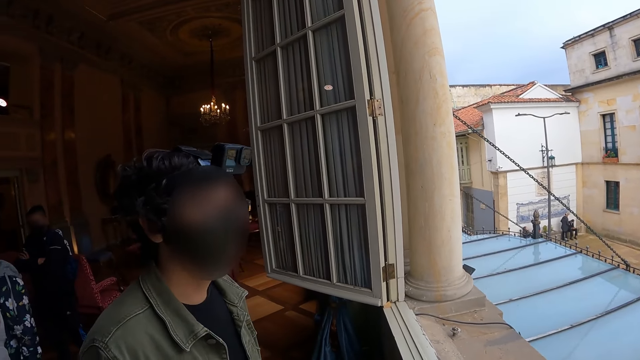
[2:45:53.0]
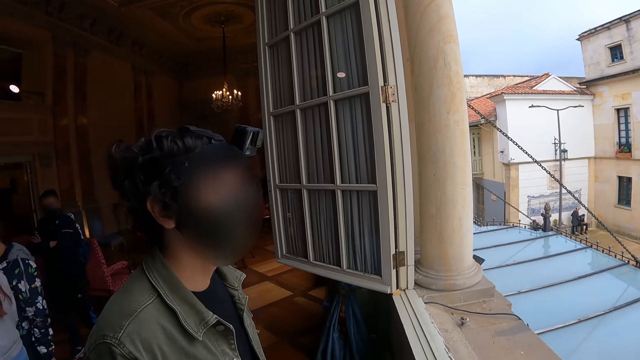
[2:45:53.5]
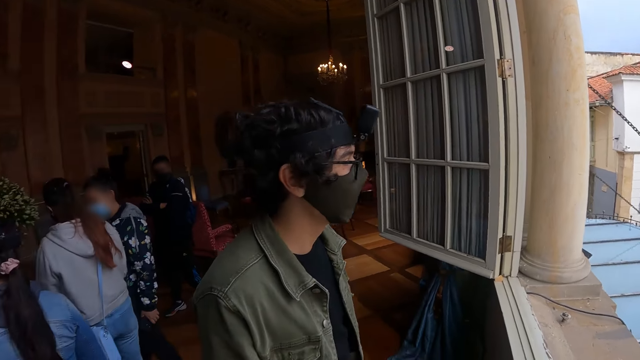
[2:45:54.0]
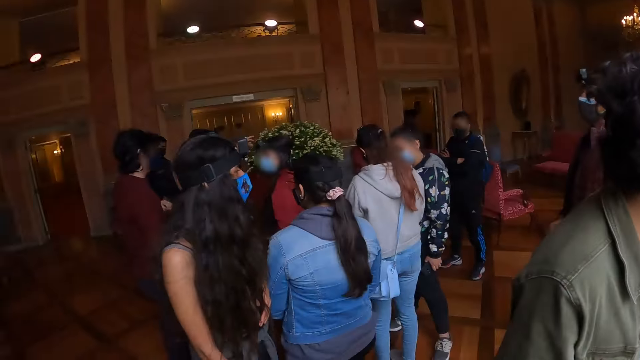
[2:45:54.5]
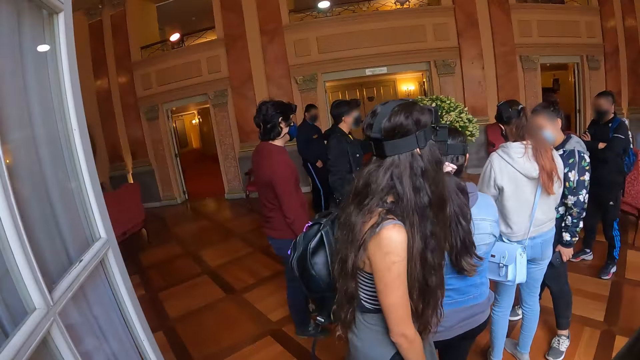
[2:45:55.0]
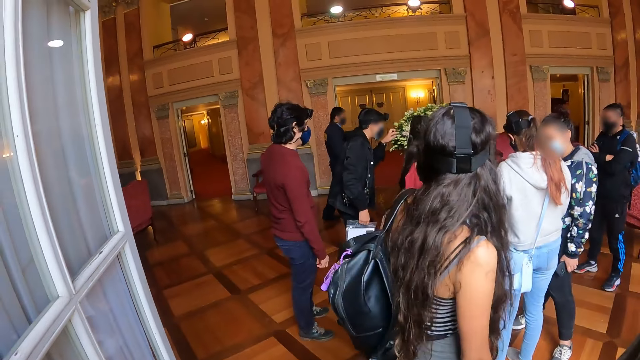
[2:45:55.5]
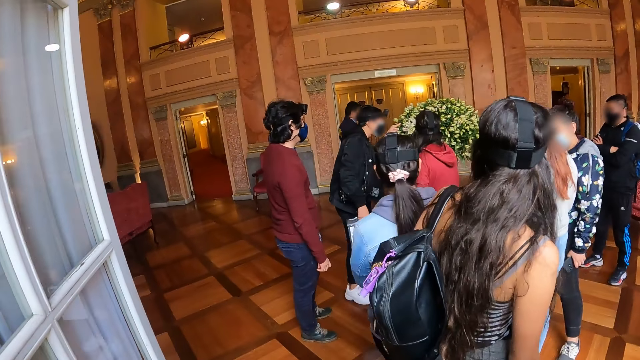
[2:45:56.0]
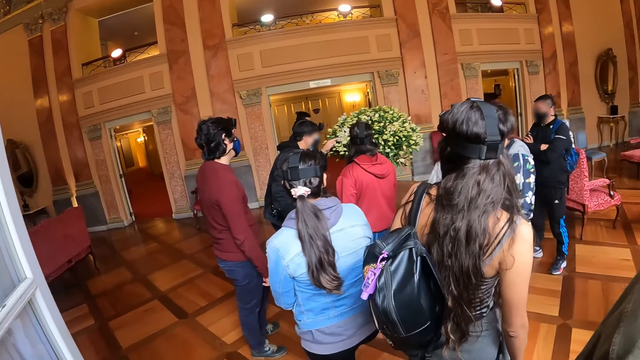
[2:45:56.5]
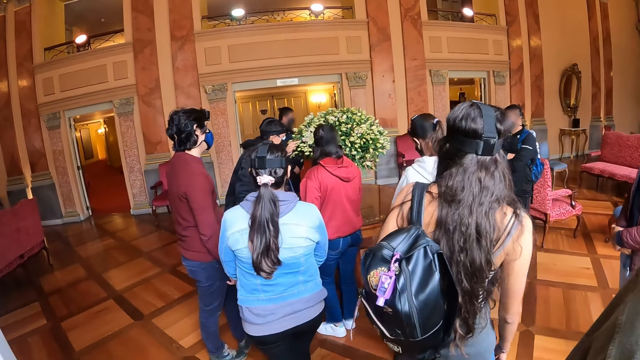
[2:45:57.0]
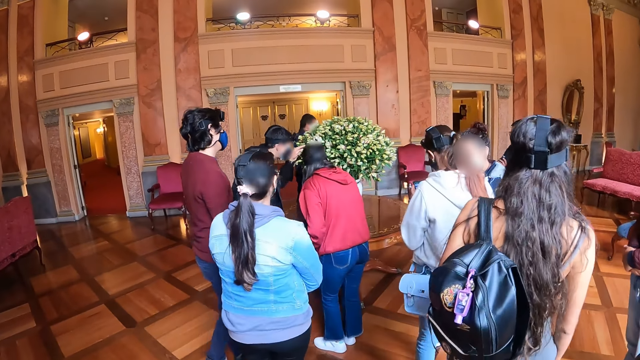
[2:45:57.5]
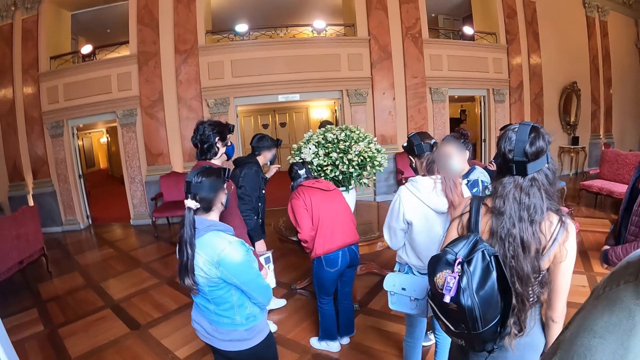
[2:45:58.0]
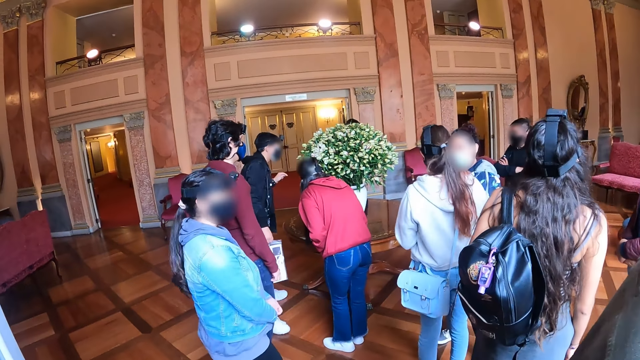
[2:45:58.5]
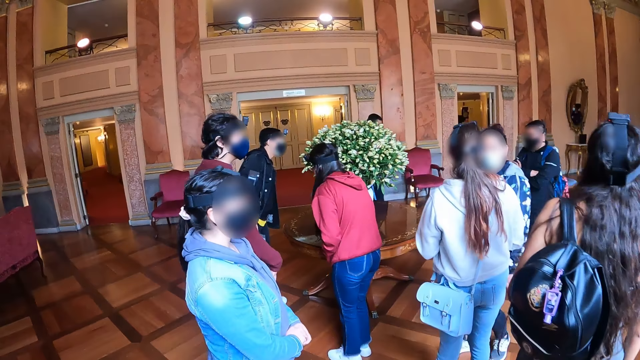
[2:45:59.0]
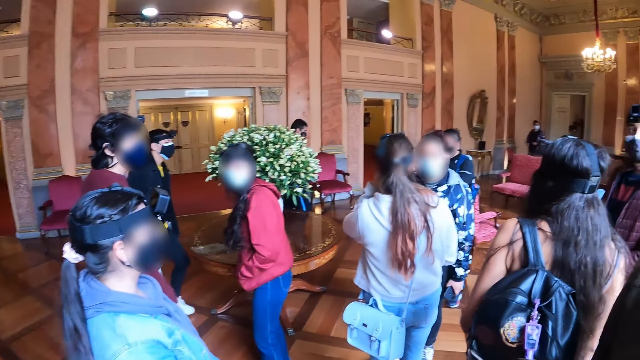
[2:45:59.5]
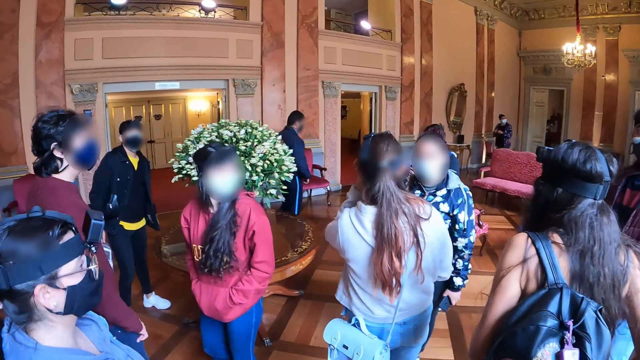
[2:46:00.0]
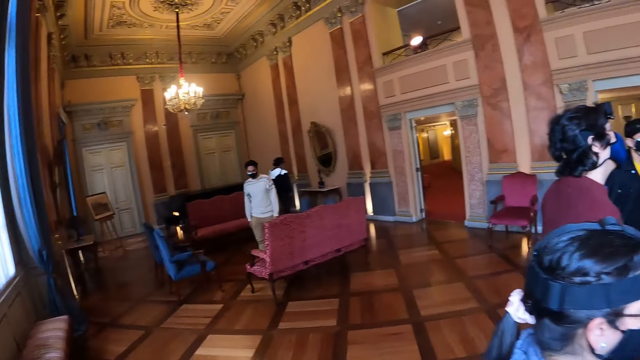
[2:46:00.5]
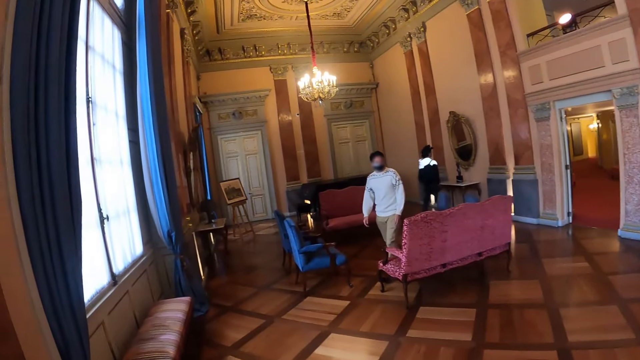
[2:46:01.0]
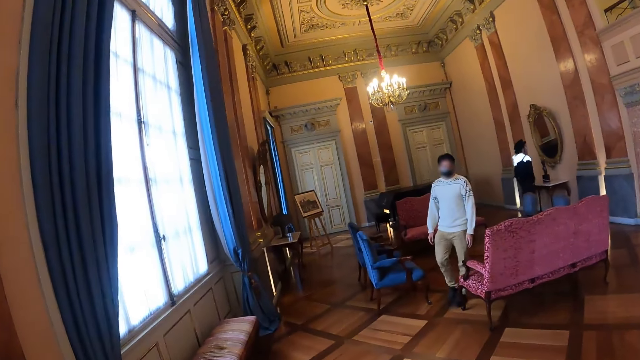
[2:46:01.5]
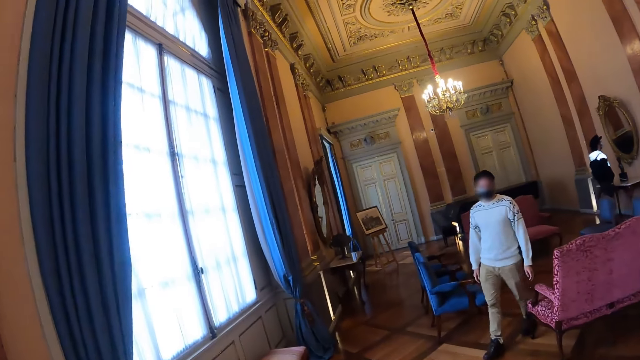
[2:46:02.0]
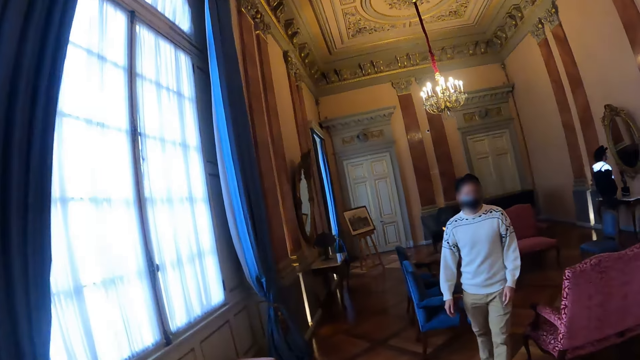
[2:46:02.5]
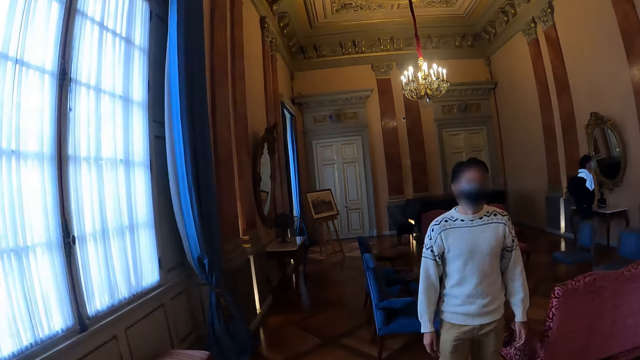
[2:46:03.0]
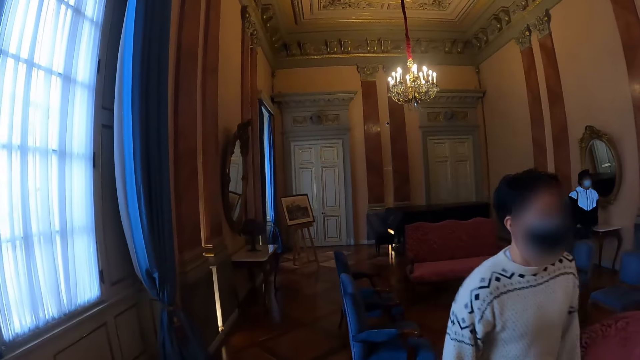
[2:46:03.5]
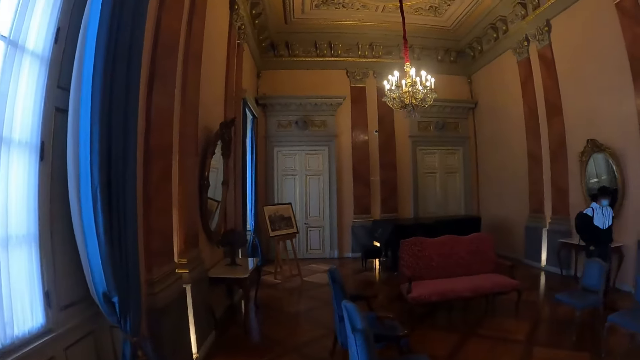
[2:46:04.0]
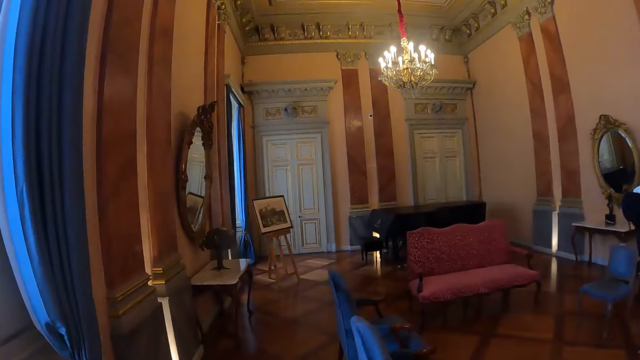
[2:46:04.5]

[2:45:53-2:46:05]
The camera wearer looks at the man. They look around the room. They walk in the room.

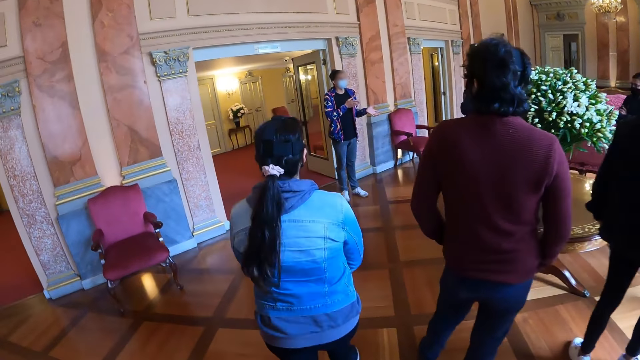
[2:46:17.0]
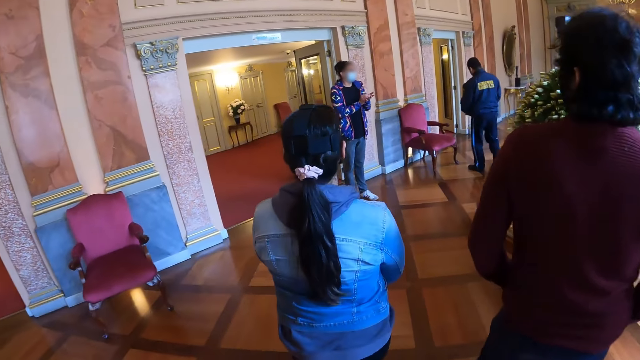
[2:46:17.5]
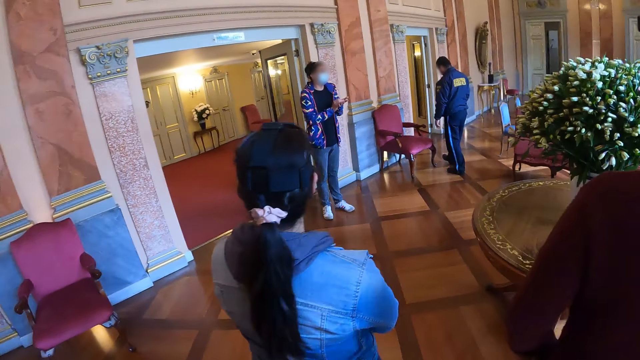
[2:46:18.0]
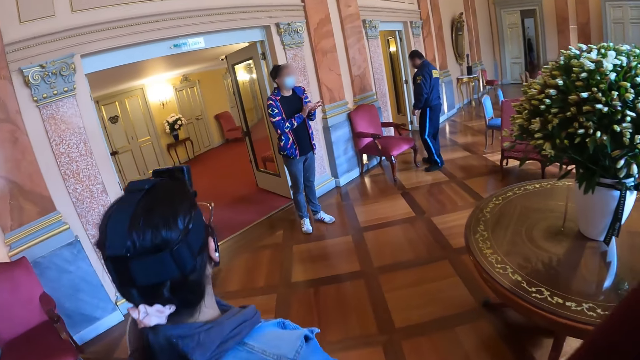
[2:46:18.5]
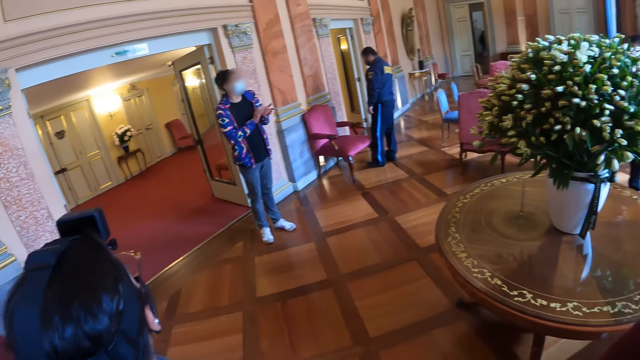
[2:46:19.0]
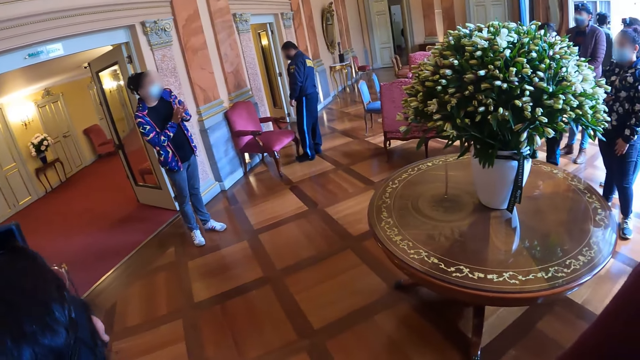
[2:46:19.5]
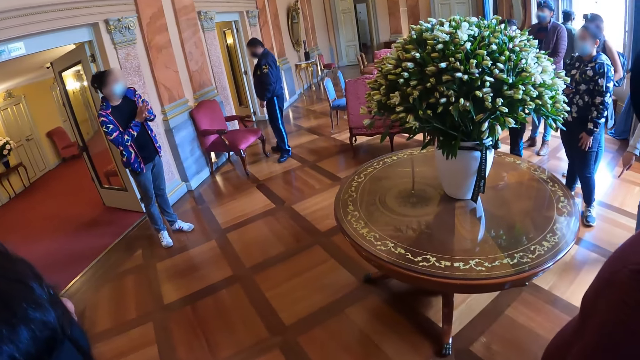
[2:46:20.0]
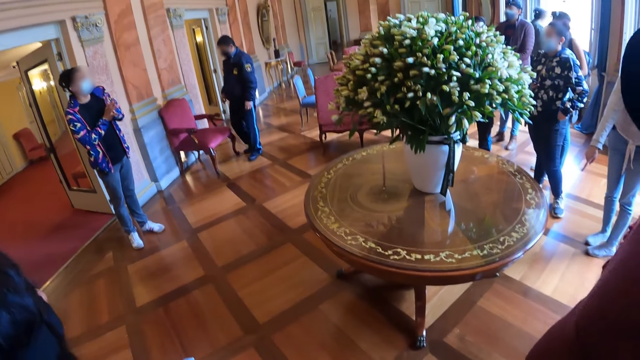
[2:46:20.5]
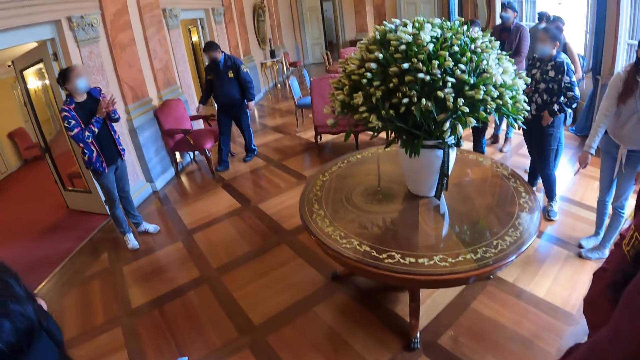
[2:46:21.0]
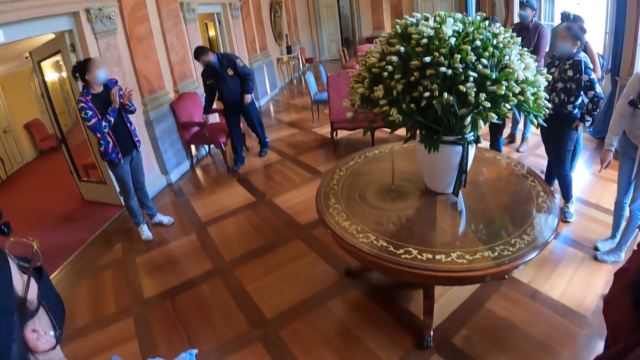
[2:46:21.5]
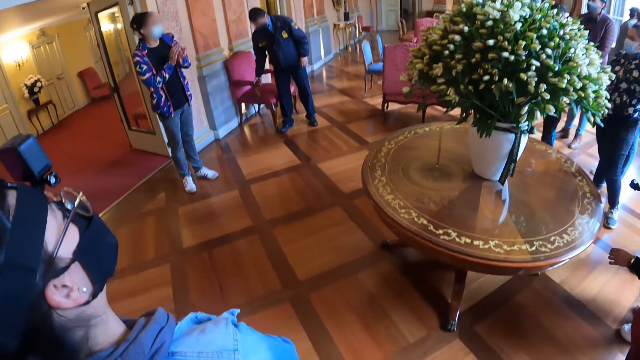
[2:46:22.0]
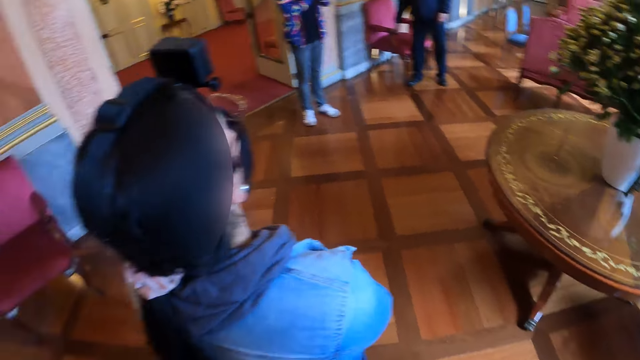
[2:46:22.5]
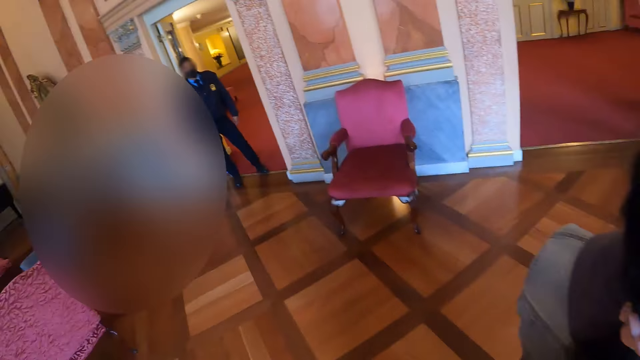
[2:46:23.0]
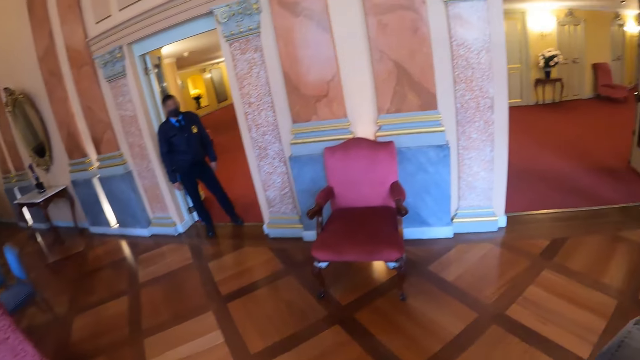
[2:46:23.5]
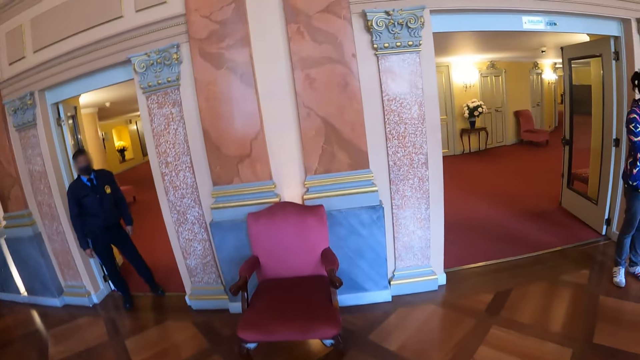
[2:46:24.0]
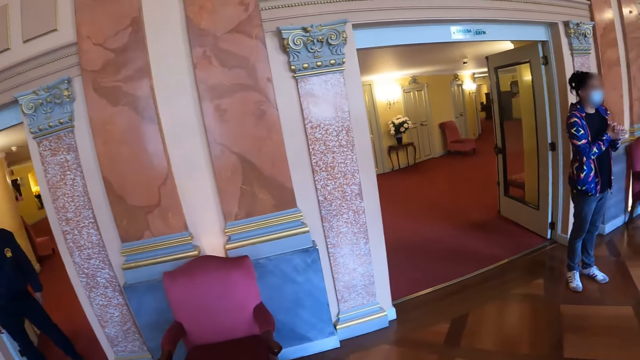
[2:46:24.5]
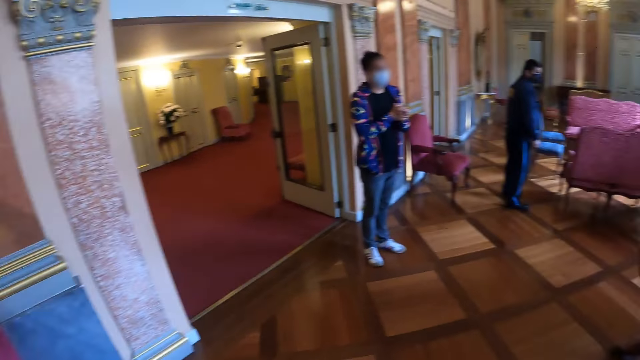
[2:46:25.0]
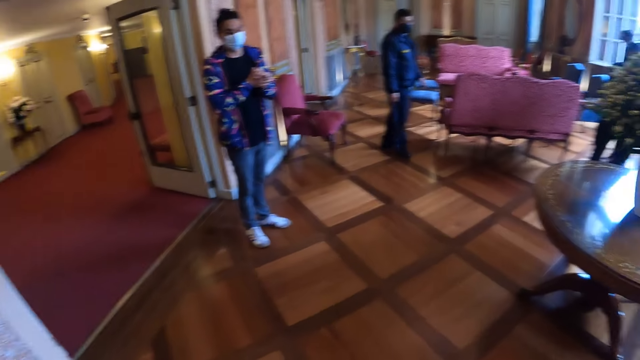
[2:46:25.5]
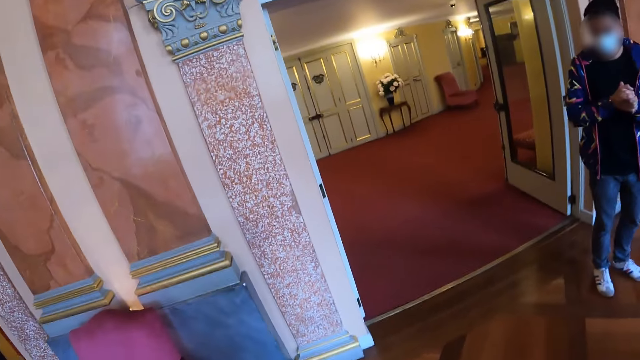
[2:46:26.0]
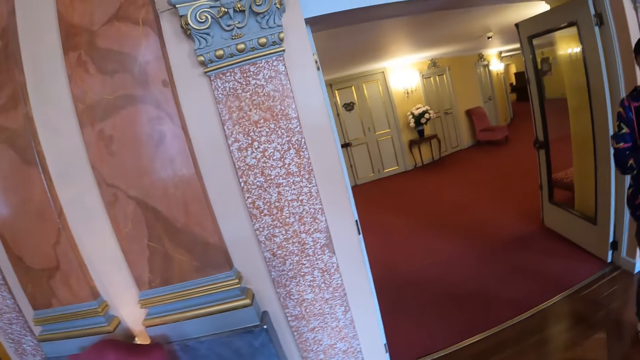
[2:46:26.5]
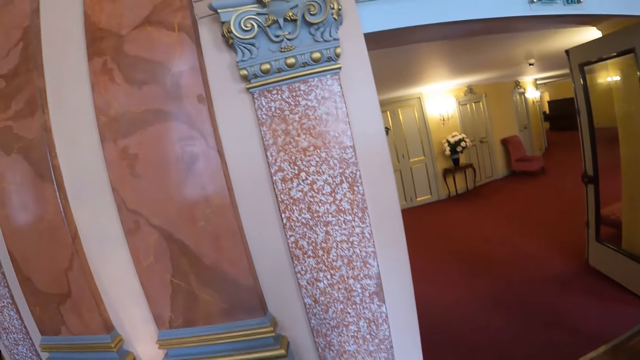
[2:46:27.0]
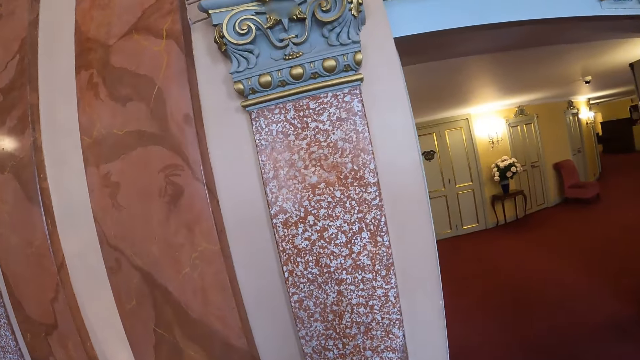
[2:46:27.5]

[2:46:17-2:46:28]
The camera wearer stands. They look at a man. They look around the room. They move in the room. They walk ahead. They look around.
